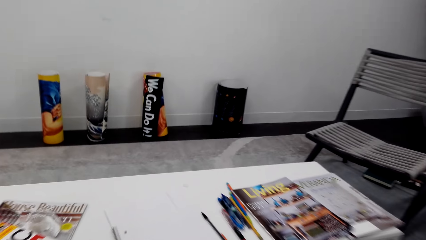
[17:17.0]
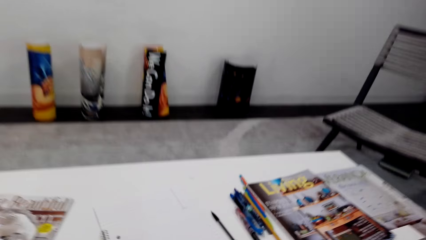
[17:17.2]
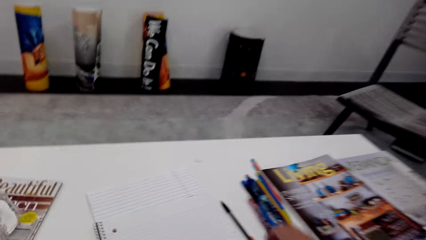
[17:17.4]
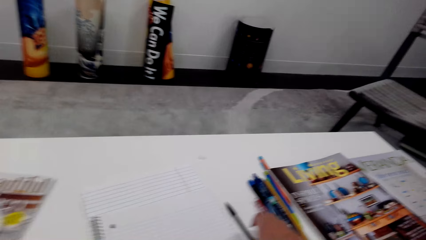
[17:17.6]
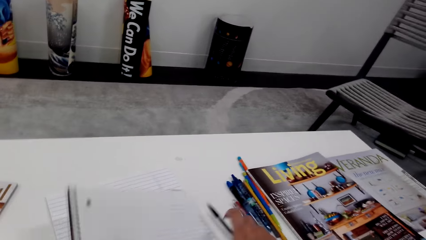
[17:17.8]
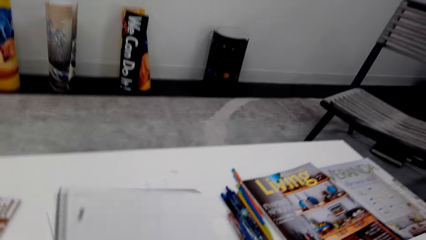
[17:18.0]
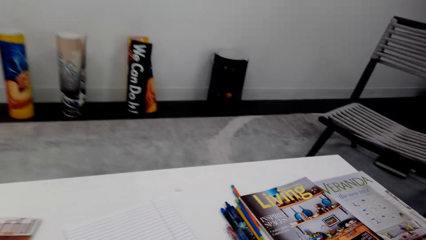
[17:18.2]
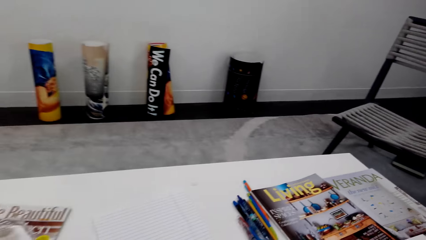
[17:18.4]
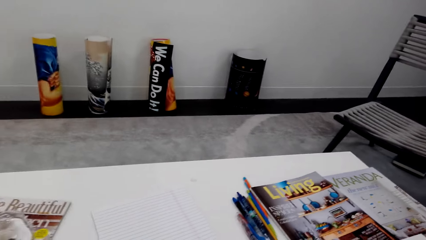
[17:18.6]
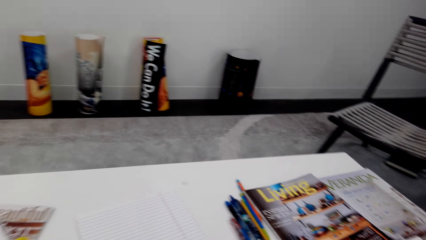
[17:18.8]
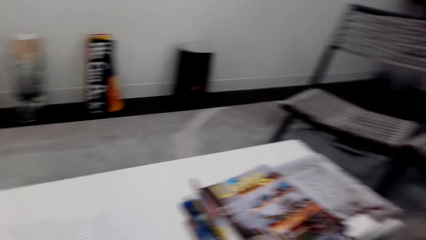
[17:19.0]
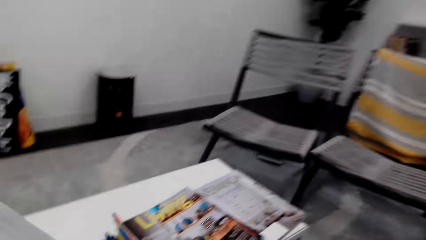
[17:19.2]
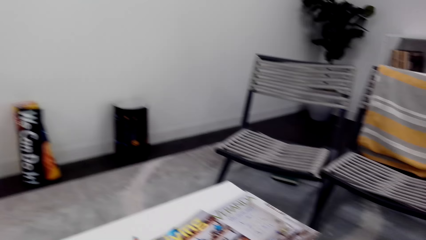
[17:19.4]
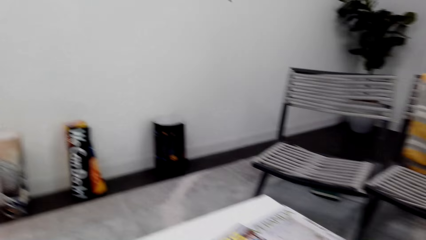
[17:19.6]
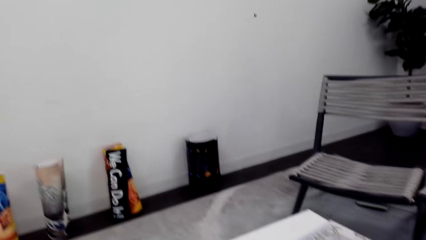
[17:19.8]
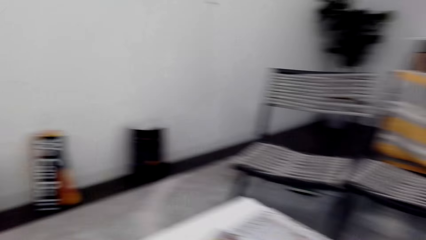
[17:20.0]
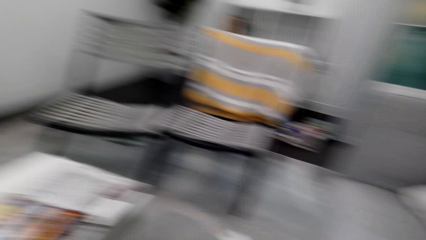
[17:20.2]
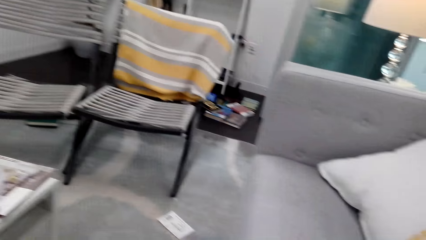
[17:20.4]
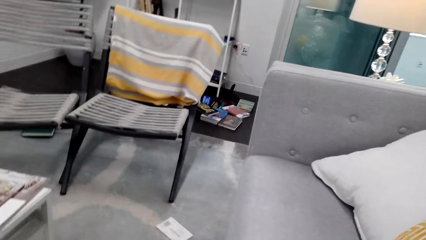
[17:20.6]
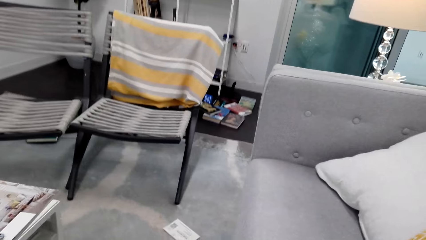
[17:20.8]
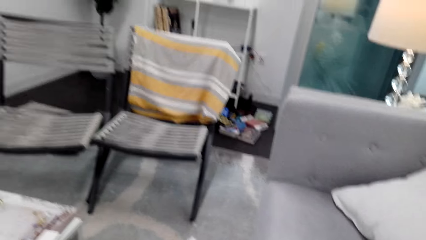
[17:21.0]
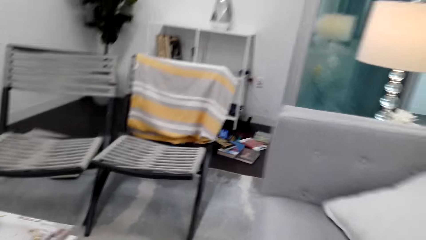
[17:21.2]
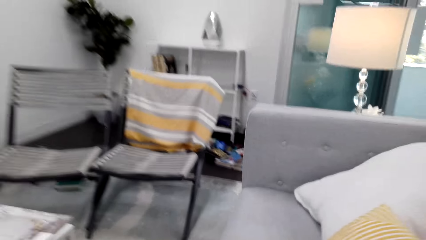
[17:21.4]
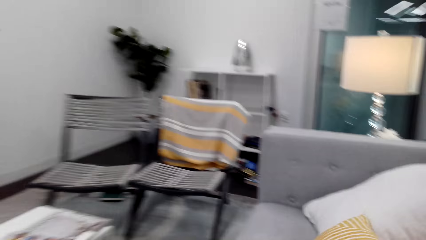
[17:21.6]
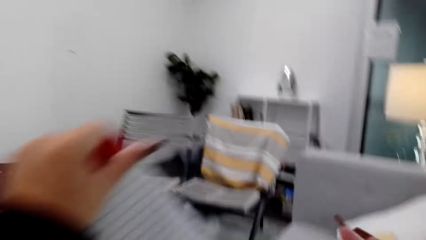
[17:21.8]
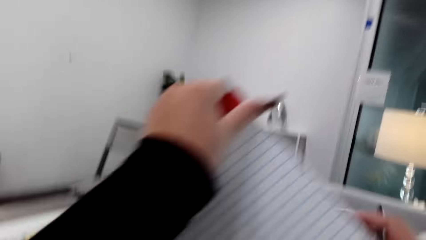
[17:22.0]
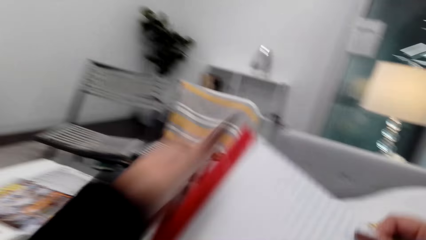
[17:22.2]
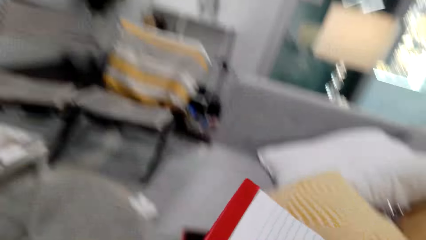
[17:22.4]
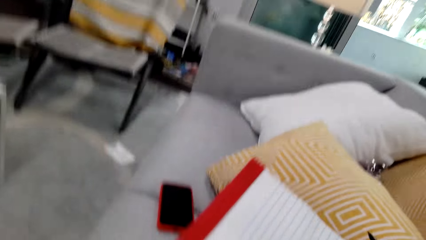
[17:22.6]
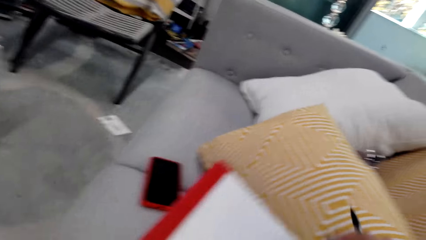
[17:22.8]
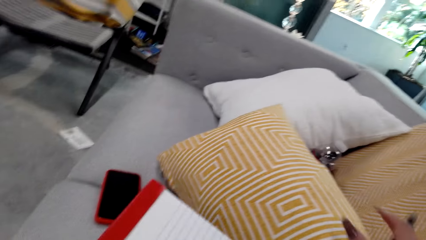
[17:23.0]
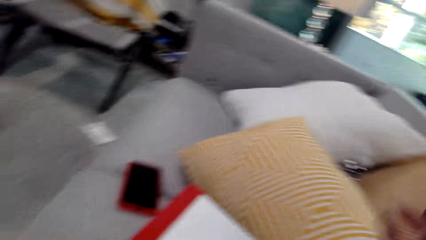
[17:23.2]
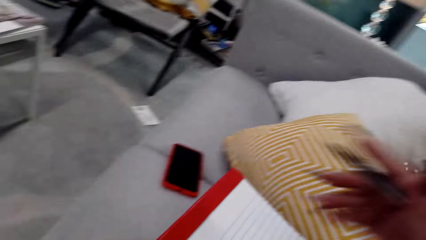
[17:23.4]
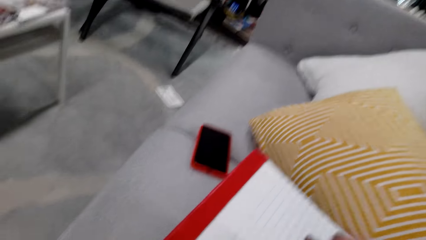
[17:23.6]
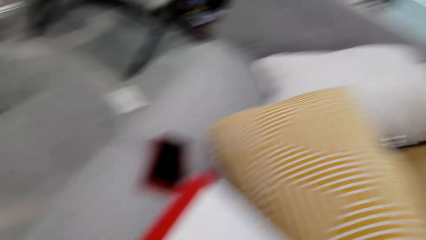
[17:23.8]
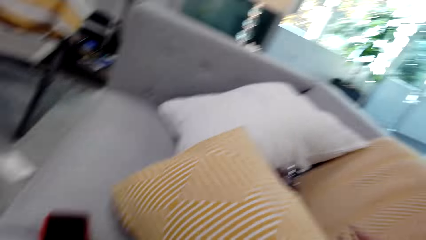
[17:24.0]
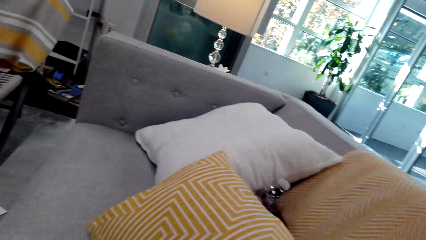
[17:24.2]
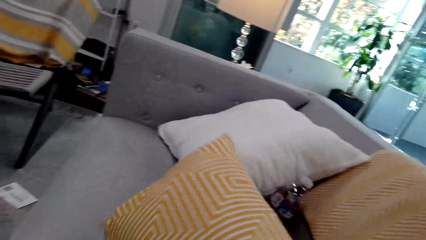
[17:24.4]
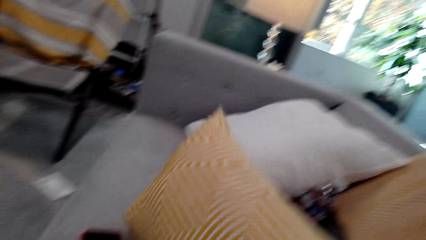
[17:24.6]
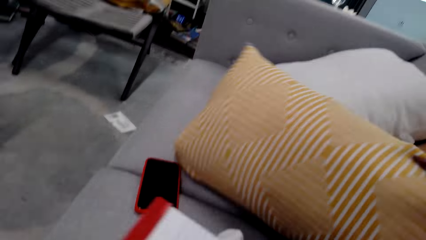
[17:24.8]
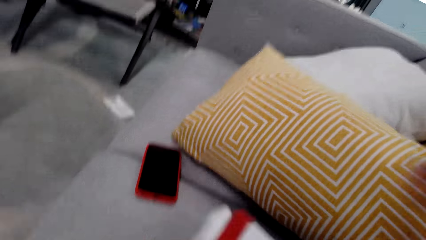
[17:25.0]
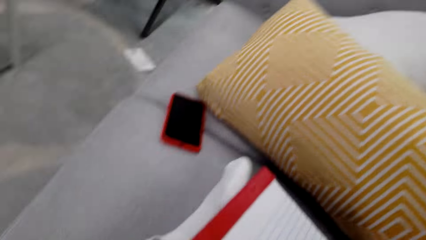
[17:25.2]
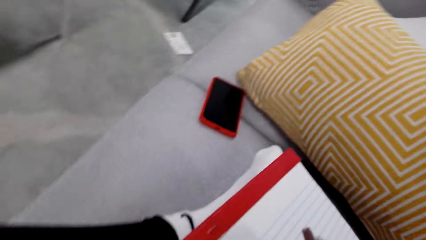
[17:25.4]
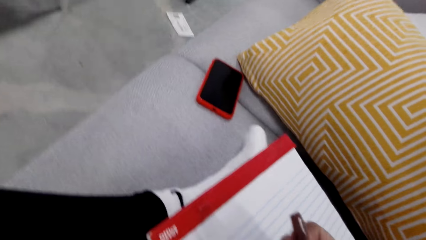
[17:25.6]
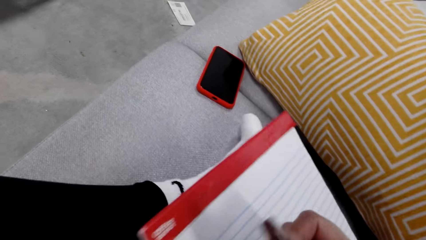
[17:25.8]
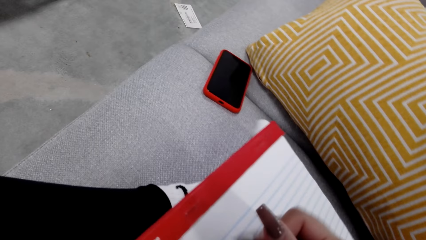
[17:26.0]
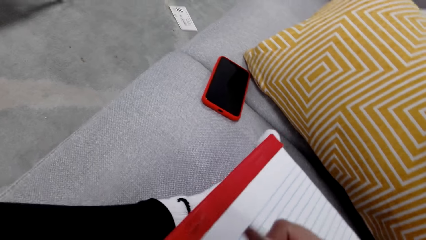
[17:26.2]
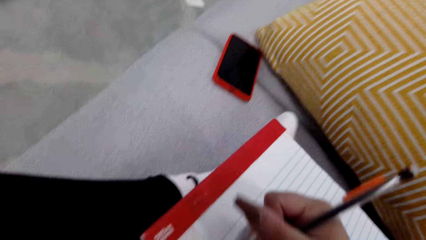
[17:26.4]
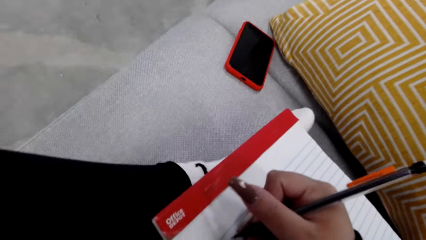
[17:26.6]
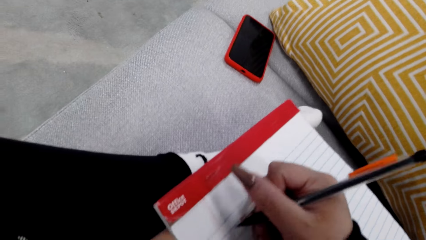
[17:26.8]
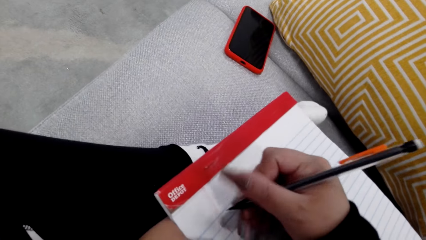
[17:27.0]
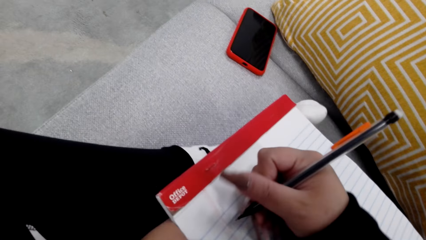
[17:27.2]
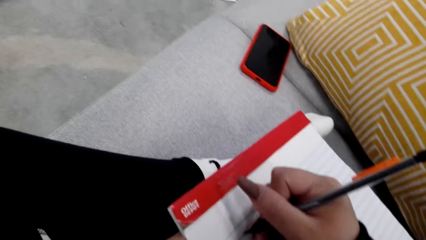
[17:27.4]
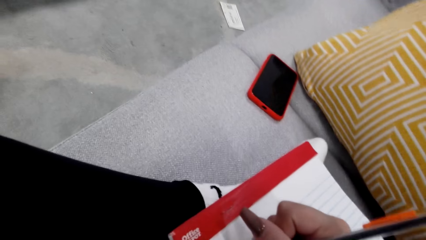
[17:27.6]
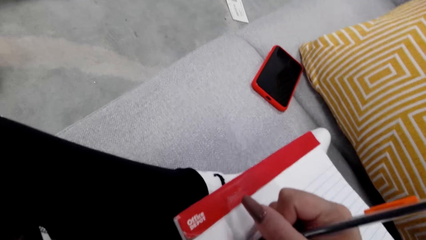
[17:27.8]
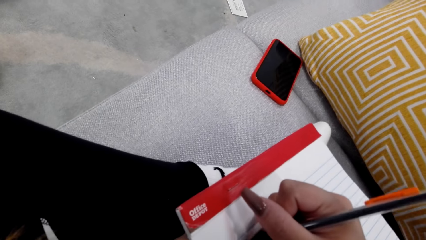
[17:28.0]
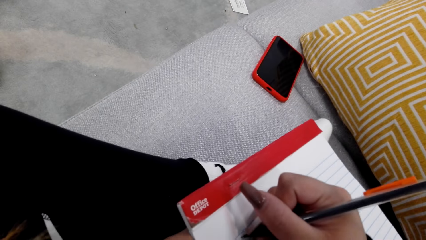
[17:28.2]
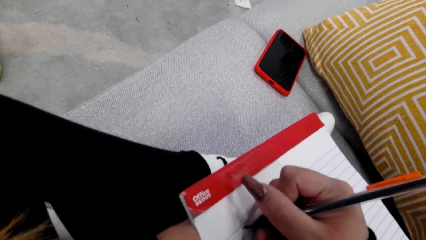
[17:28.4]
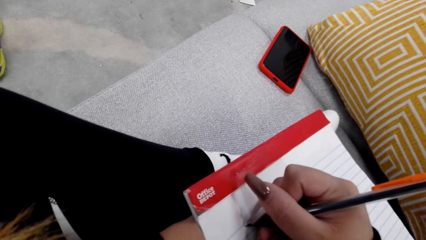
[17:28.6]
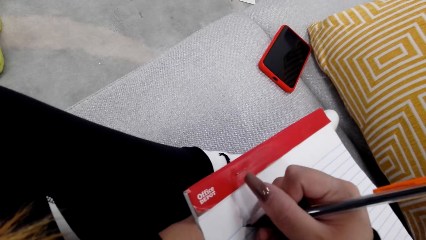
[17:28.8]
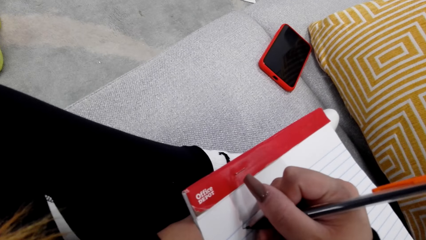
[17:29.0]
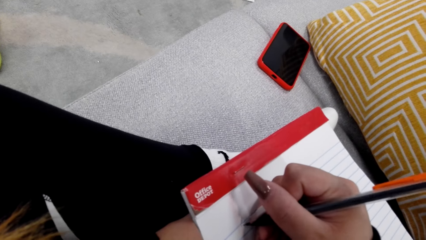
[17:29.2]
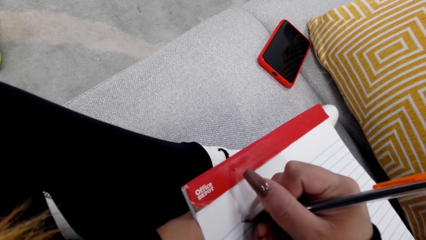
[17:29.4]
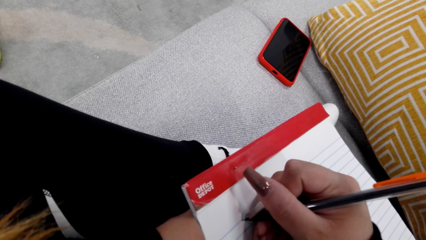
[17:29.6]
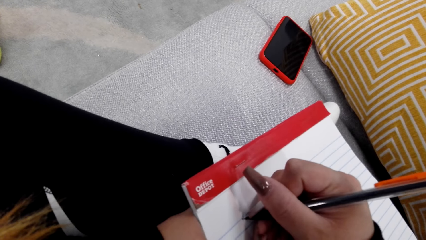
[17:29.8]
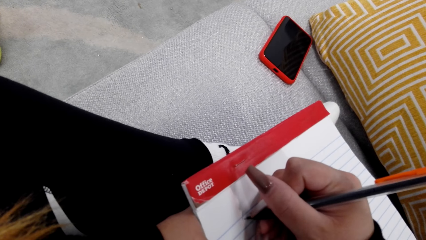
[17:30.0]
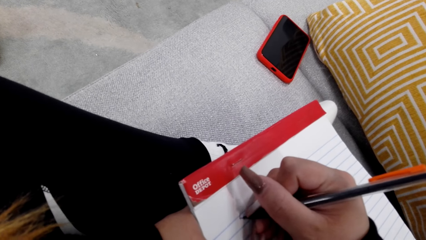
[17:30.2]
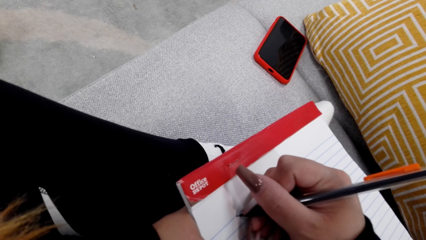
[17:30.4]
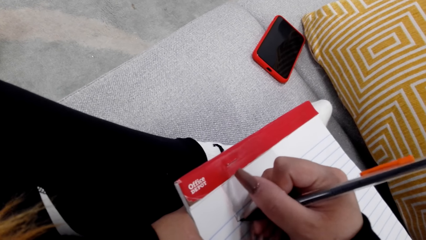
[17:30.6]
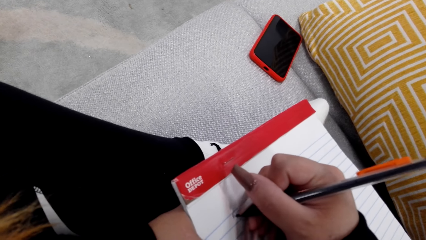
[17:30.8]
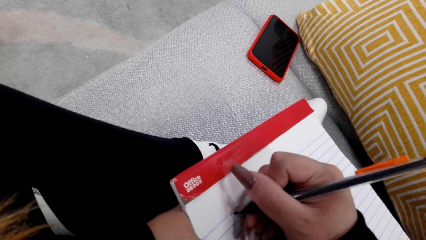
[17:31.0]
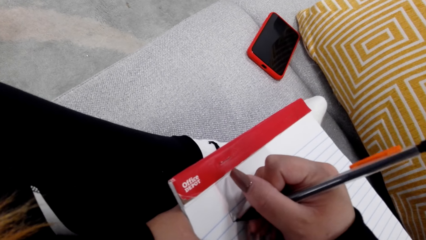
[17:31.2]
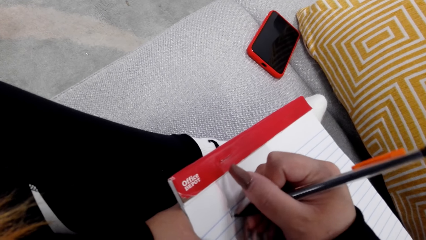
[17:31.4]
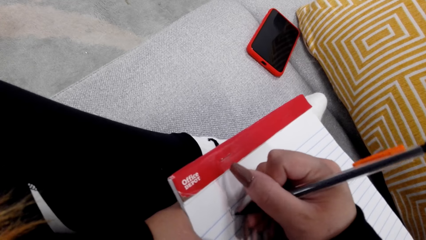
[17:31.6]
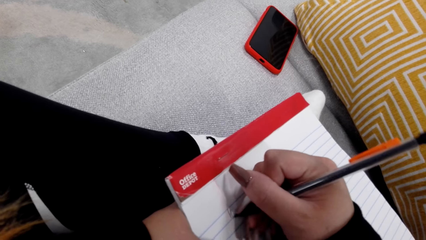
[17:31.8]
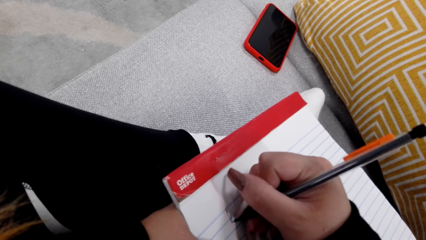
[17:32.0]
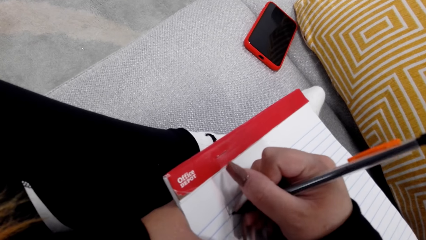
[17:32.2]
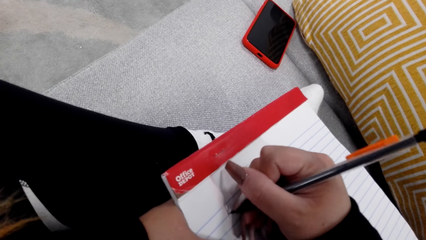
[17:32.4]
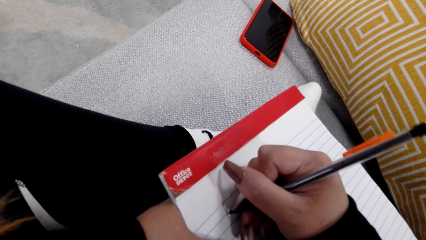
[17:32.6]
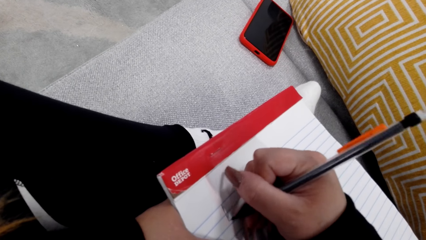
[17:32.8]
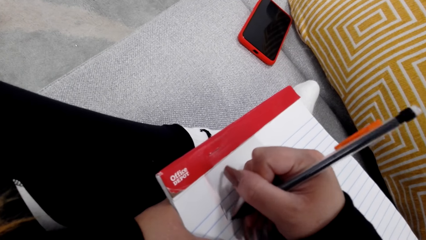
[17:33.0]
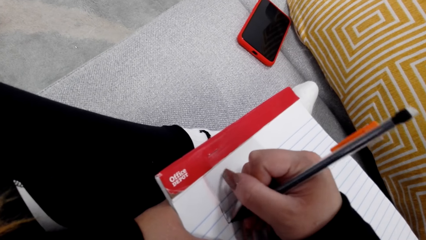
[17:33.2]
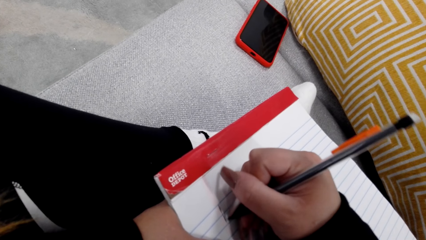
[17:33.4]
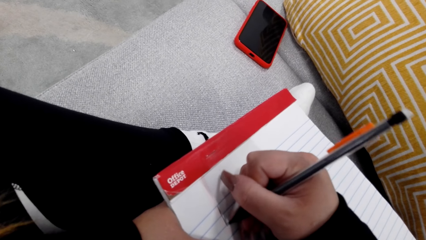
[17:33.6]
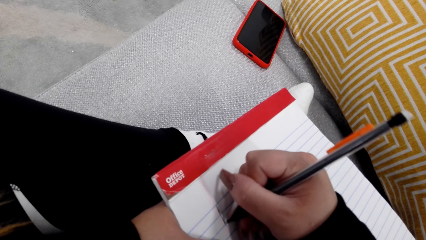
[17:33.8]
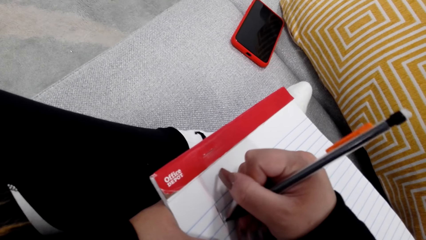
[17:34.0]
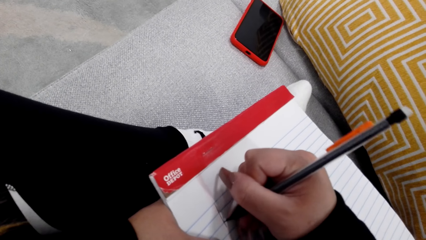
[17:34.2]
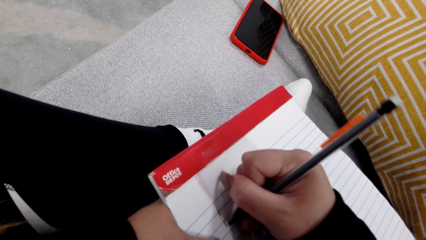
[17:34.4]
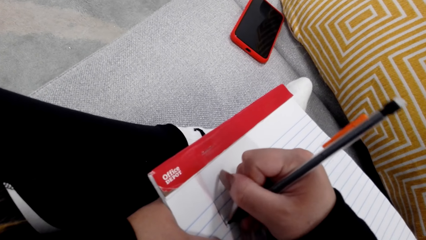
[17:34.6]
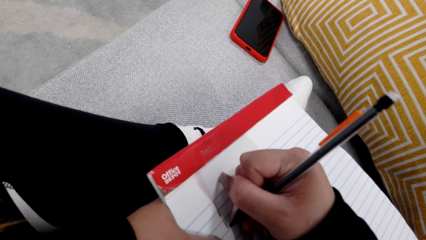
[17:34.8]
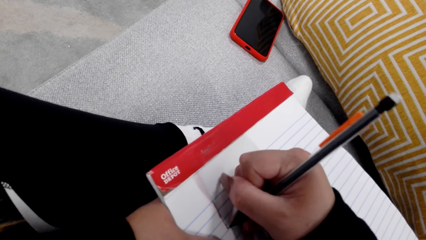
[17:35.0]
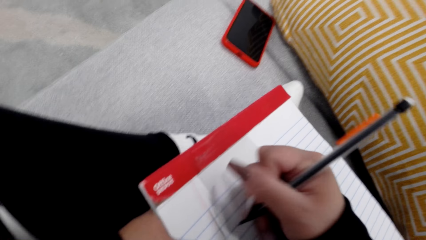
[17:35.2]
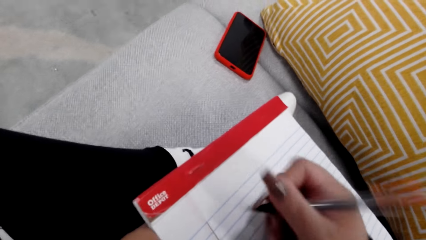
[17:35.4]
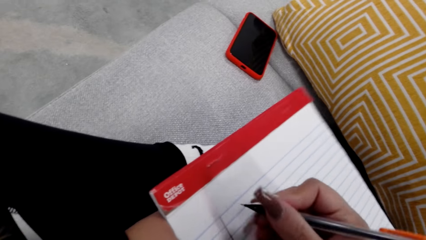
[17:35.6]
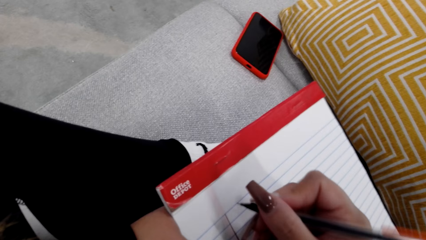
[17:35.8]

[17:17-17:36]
The camera wearer picks up a knife or pencil on the table. They pick up an exercise book on the table. They look around the room. They hold the book. They move the pillow. They write on the exercise book.
